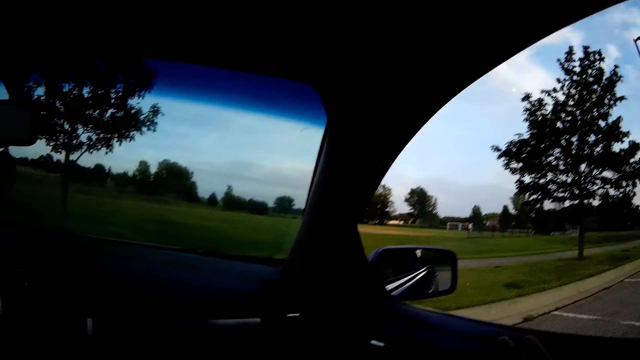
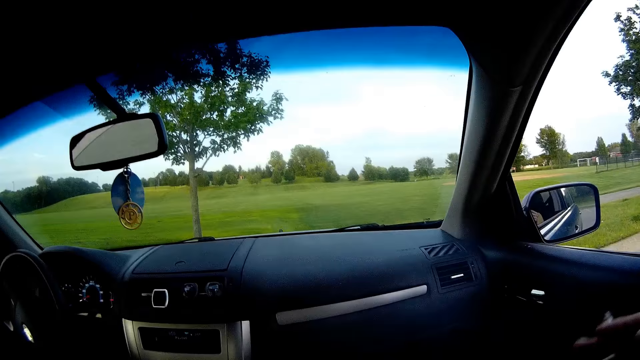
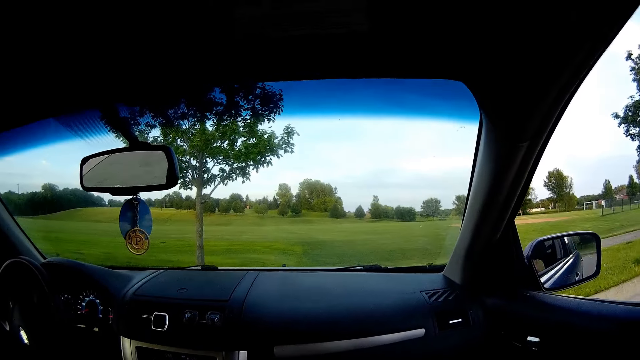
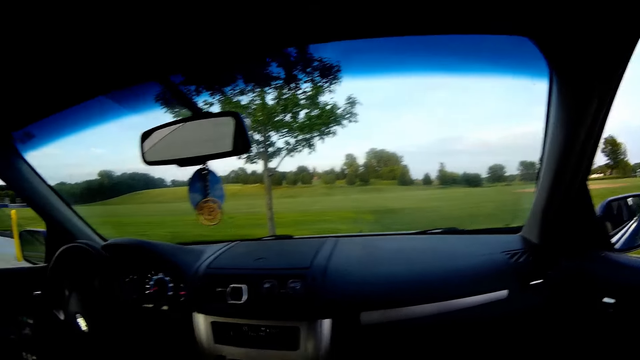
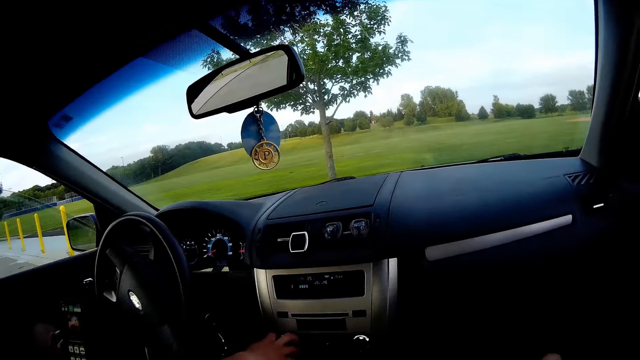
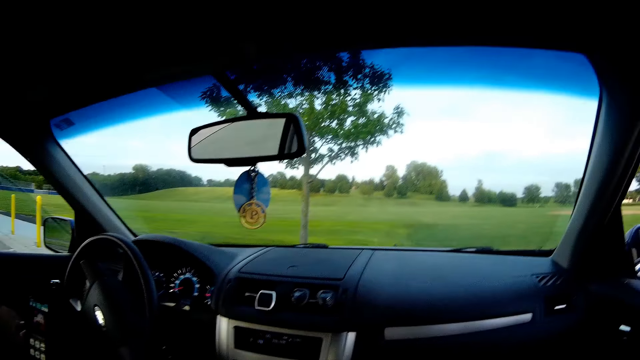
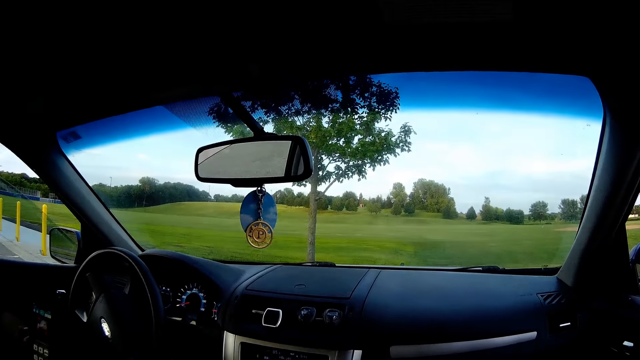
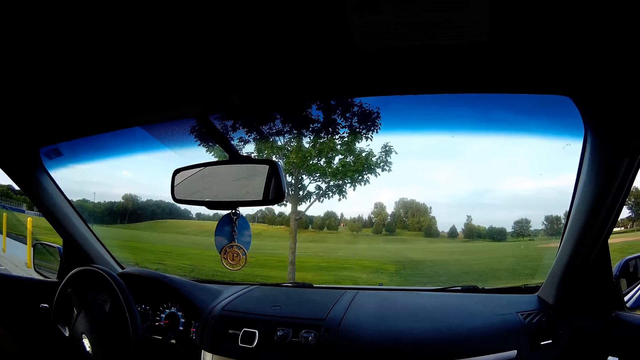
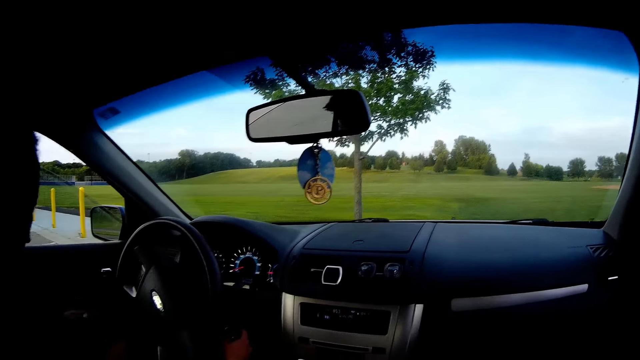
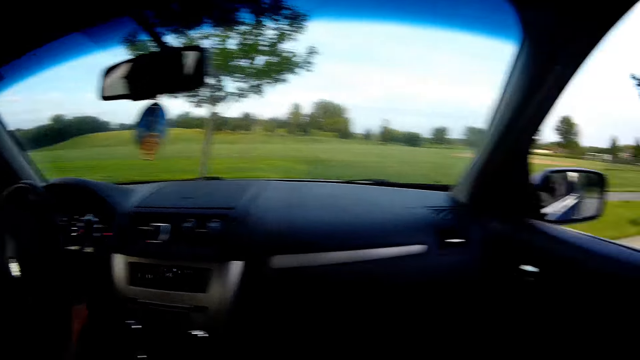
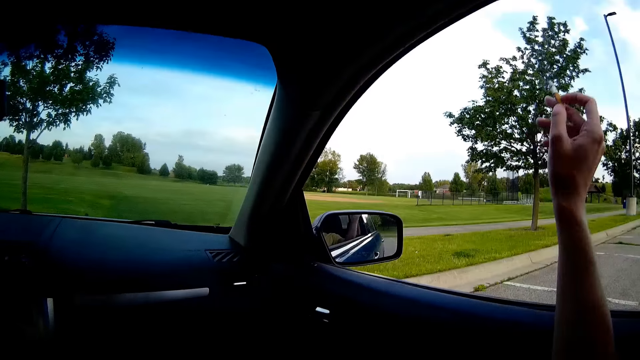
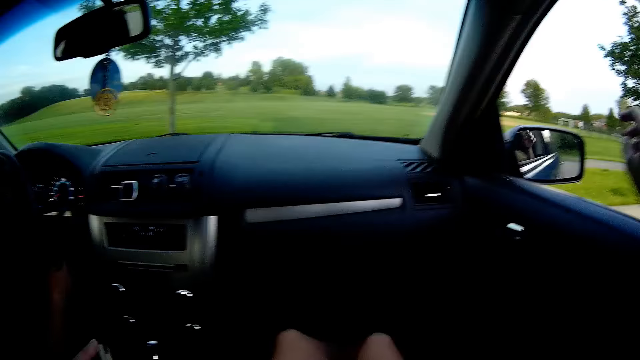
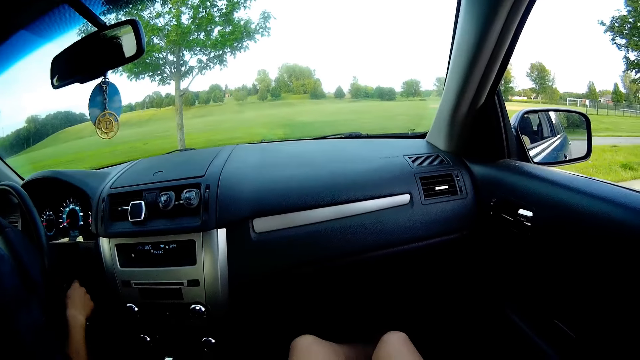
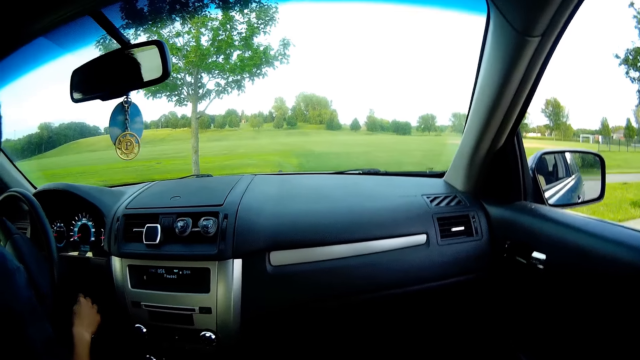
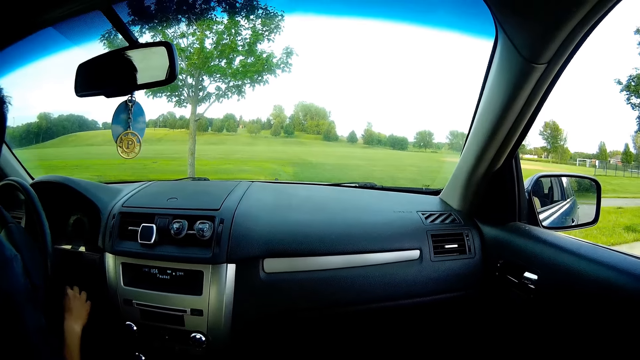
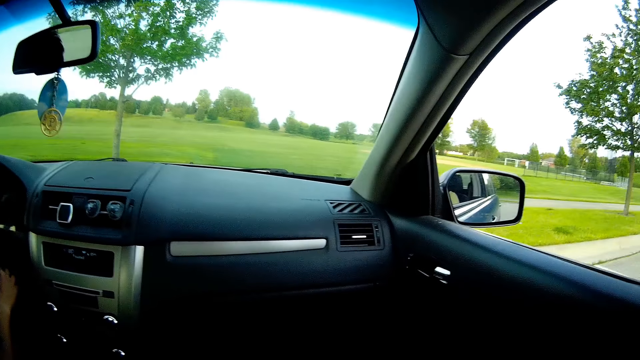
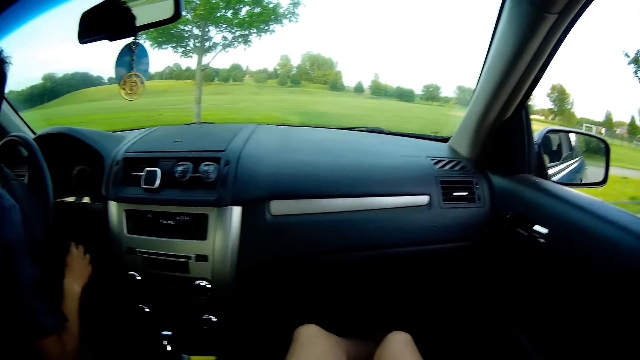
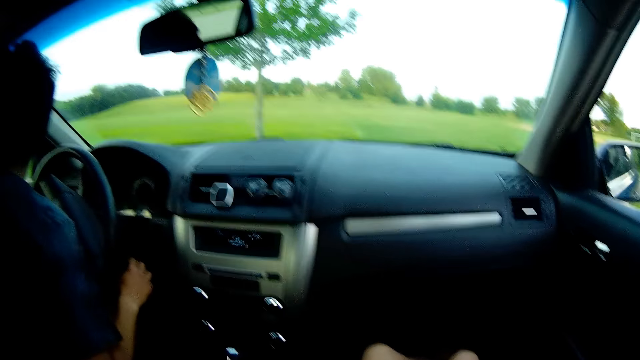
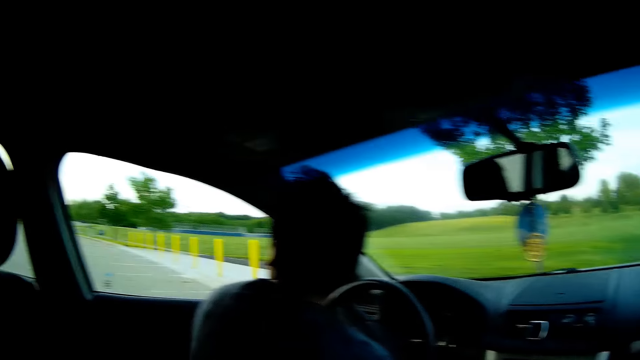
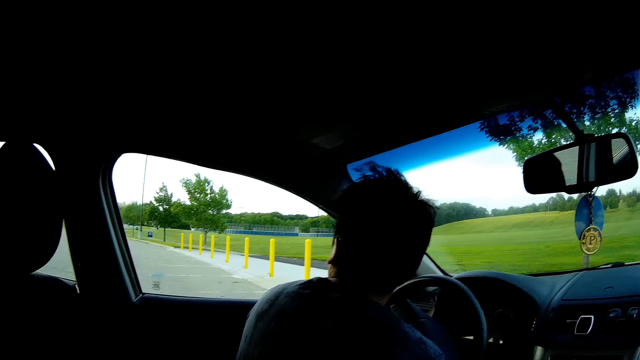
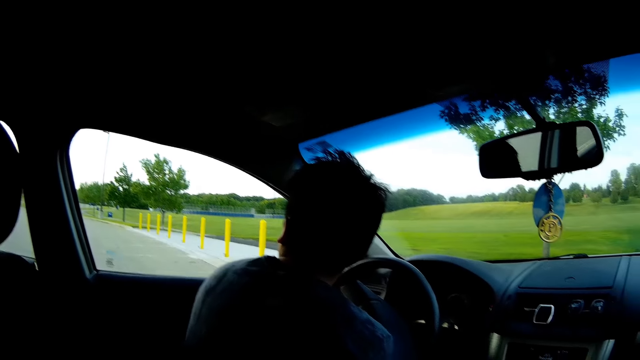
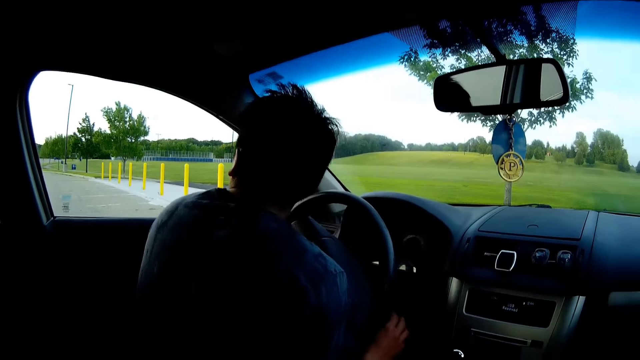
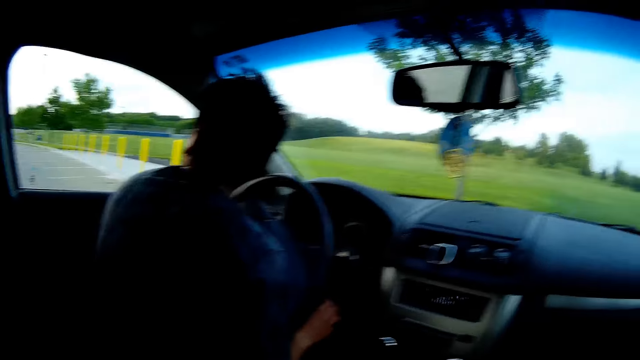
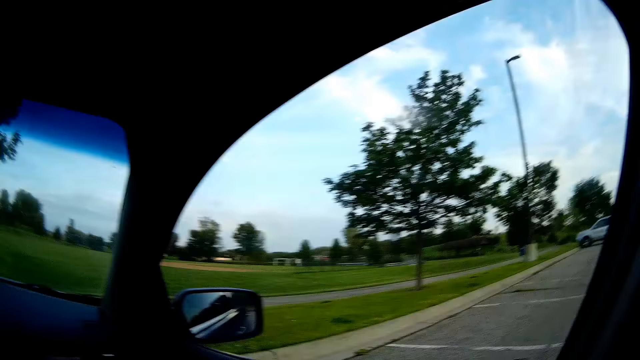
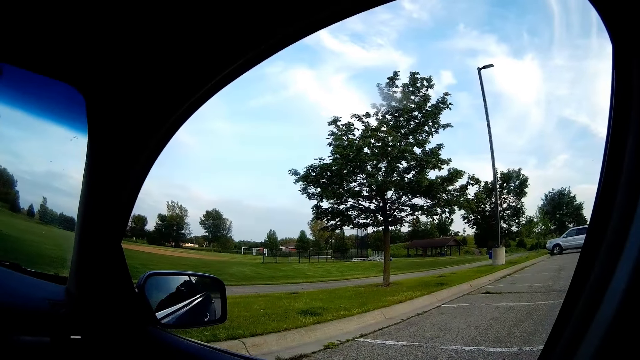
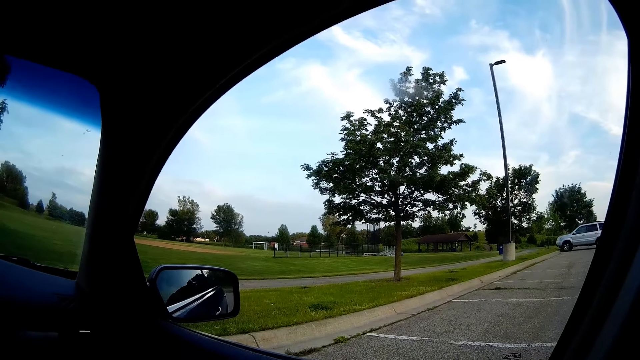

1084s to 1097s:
The camera wearer converses with the man. The man turns a car volume knob with his right hand. The man does something. The man puts his right hand on the car key under the steering wheel. The camera wearer throws the cigarette in her right hand outside the car through the door. The man turns the car off with the car key with his right hand. The man converses with the camera wearer. The camera wearer looks around.

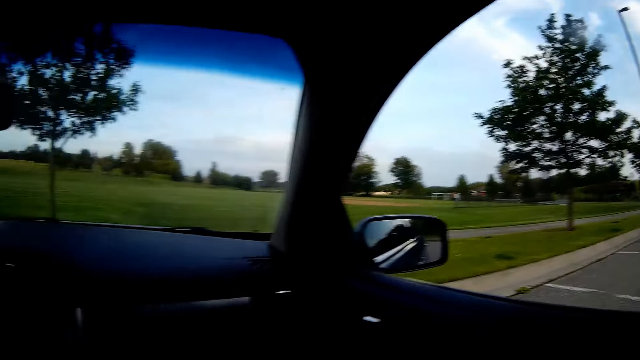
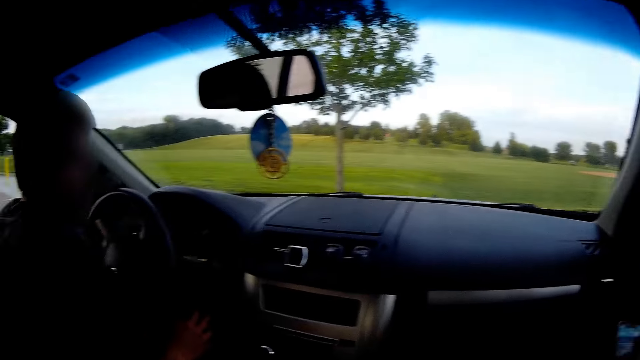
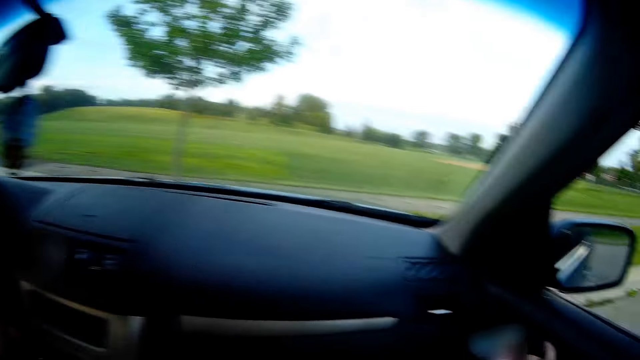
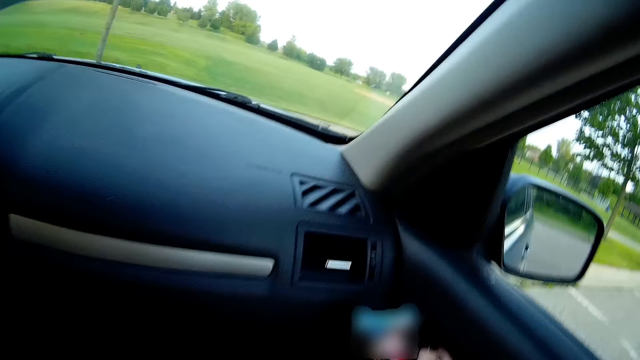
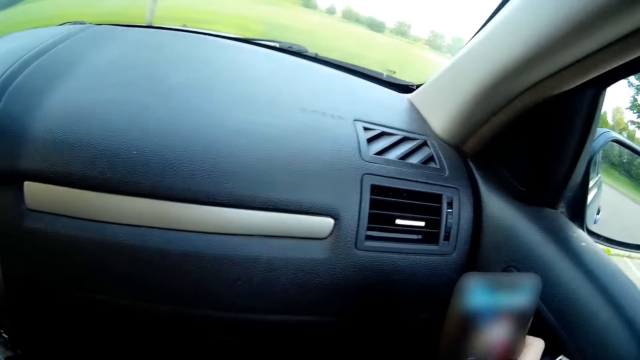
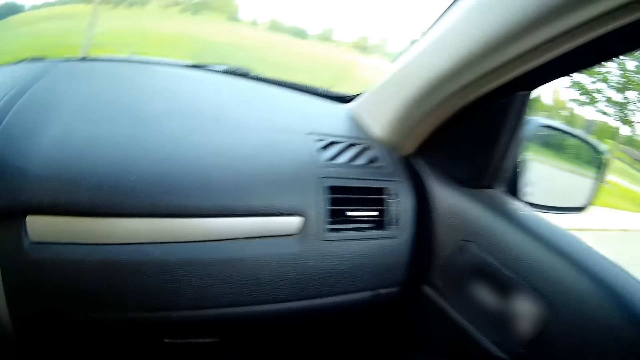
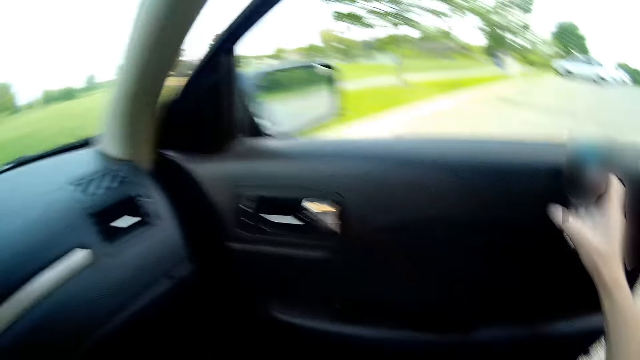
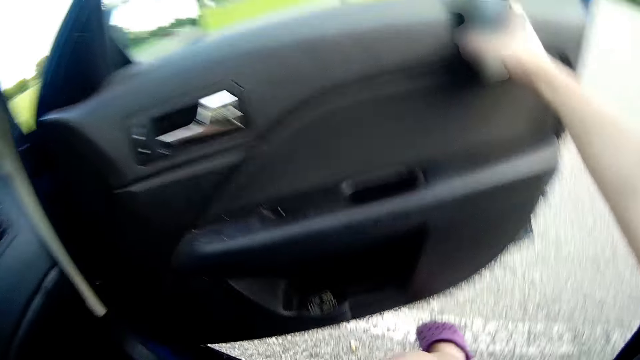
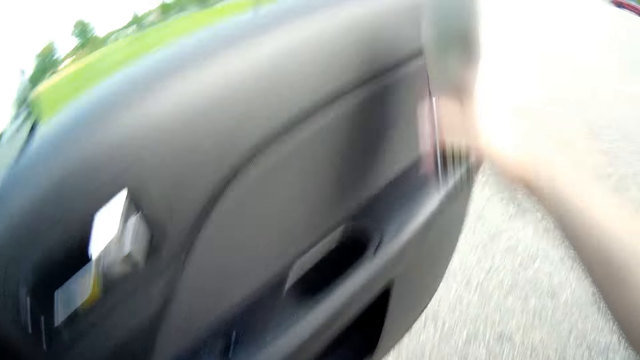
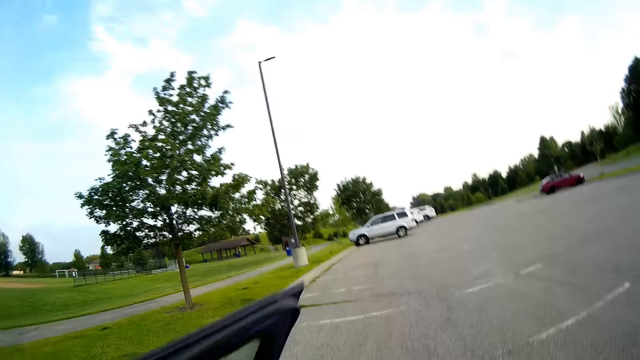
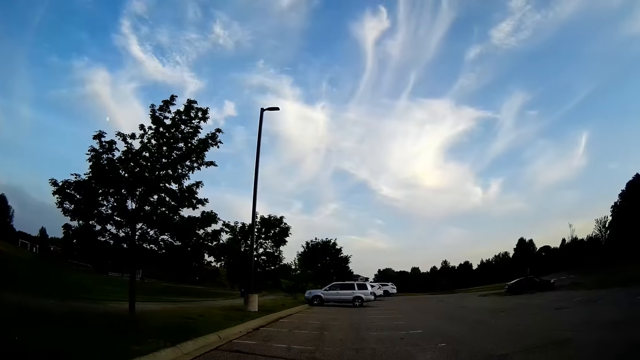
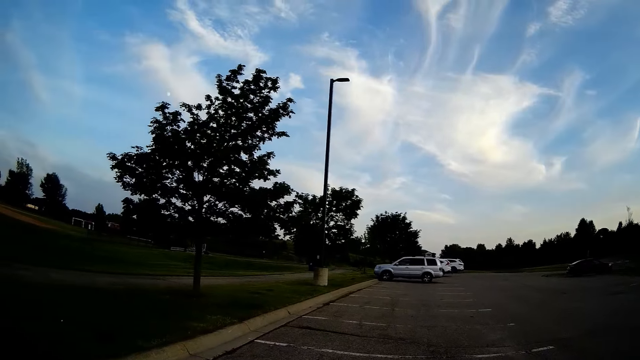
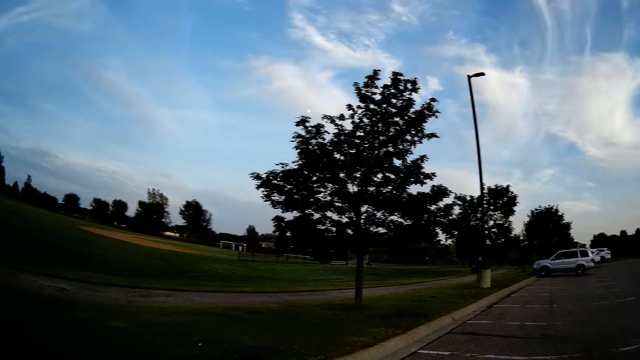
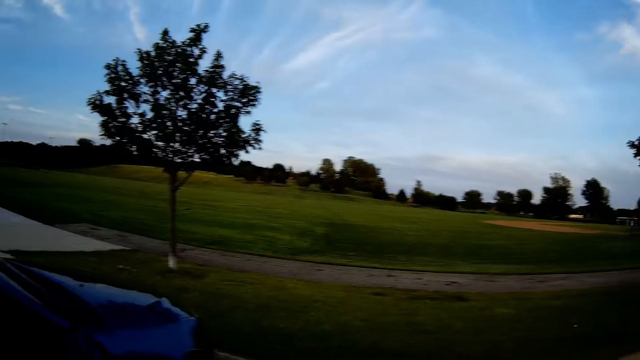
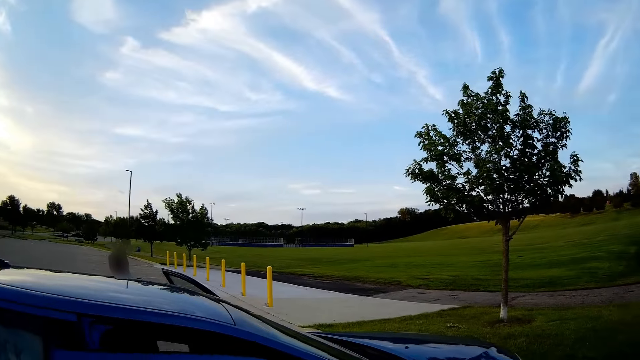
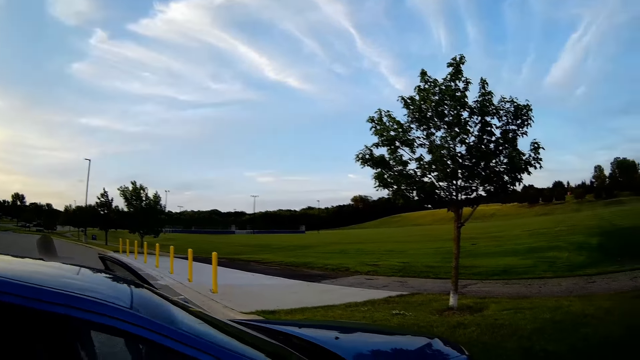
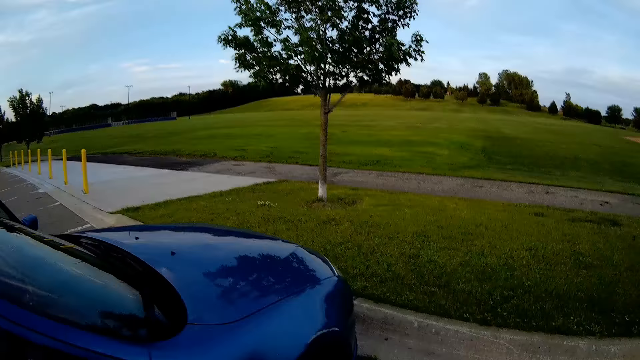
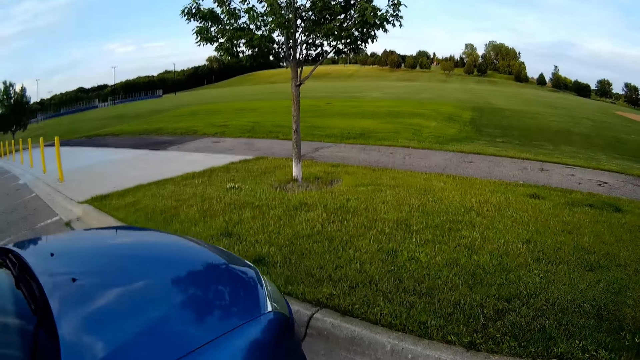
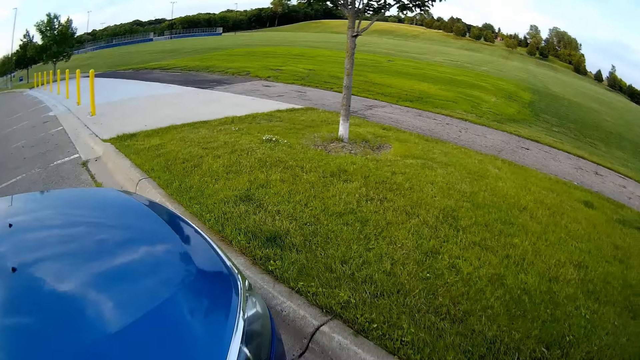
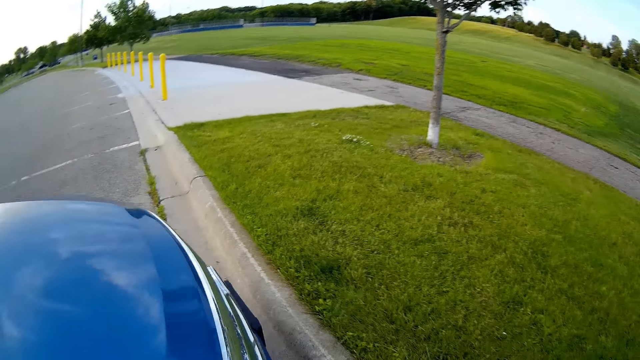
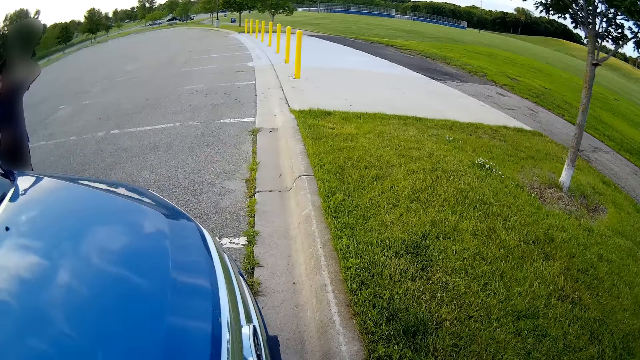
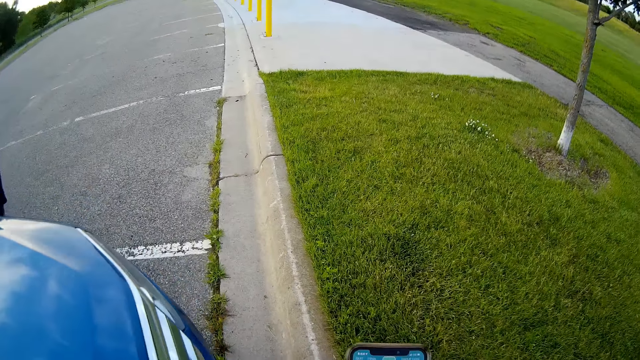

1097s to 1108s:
The camera wearer opens a door of the car with her right hand. She steps out of the car. She interacts with the man outside the car.
